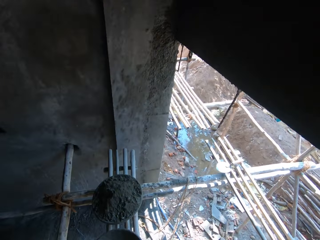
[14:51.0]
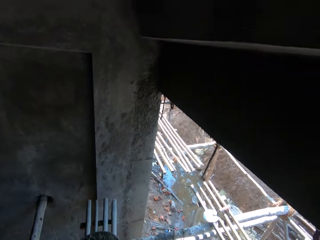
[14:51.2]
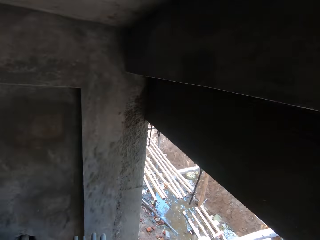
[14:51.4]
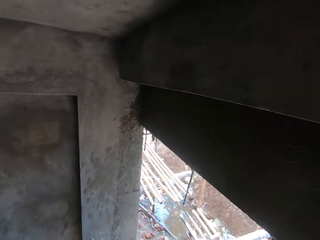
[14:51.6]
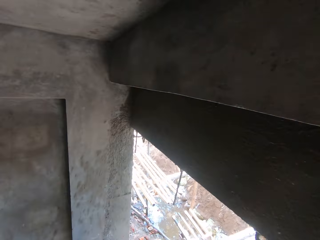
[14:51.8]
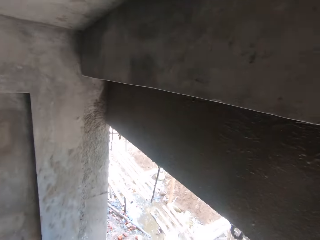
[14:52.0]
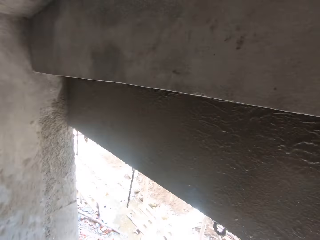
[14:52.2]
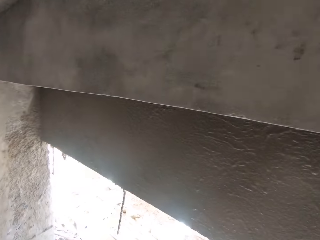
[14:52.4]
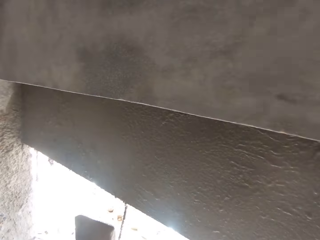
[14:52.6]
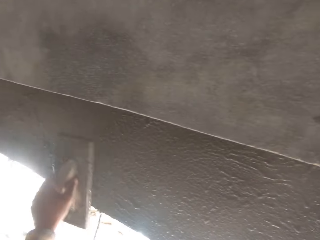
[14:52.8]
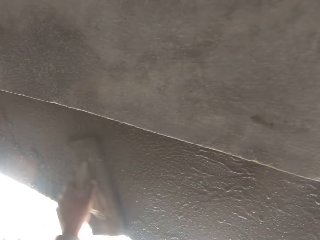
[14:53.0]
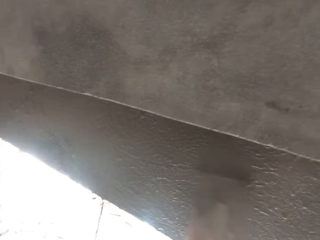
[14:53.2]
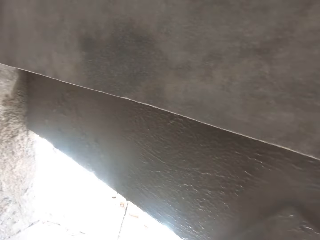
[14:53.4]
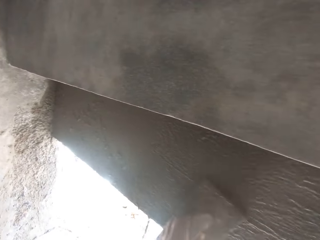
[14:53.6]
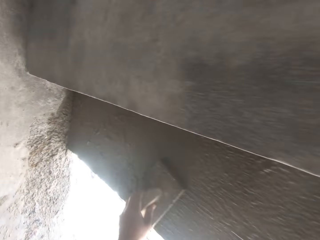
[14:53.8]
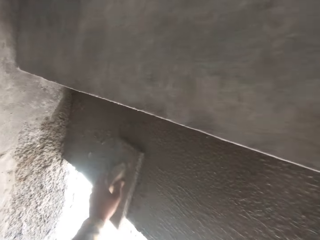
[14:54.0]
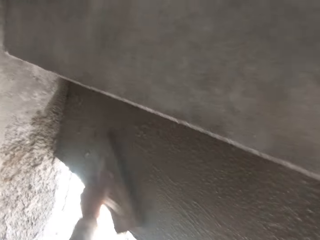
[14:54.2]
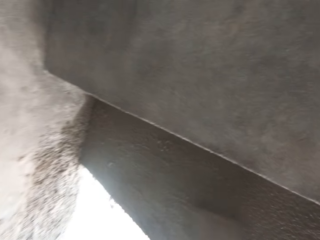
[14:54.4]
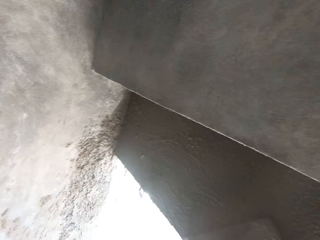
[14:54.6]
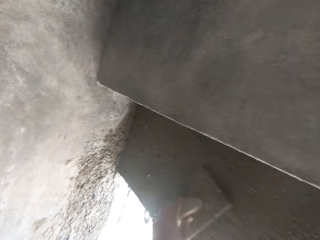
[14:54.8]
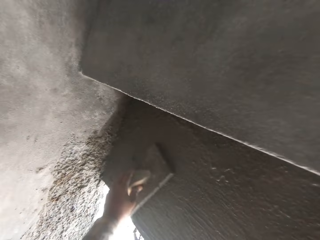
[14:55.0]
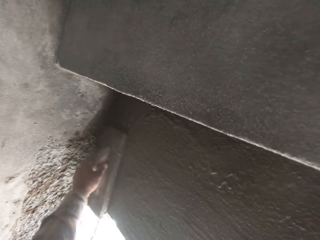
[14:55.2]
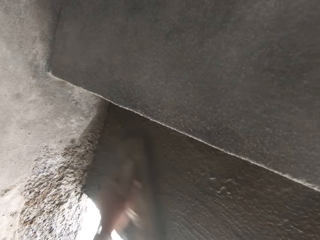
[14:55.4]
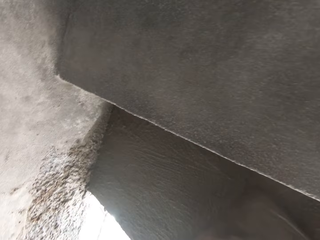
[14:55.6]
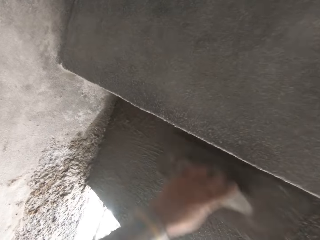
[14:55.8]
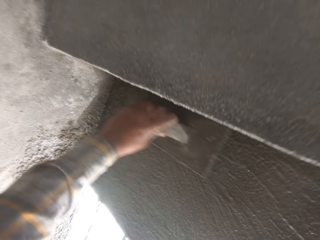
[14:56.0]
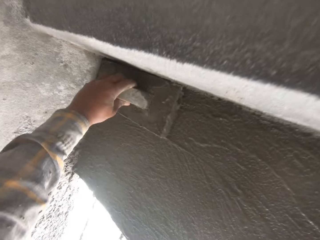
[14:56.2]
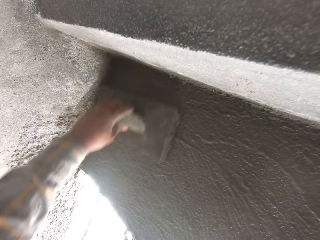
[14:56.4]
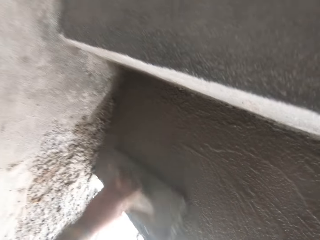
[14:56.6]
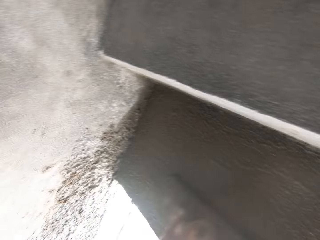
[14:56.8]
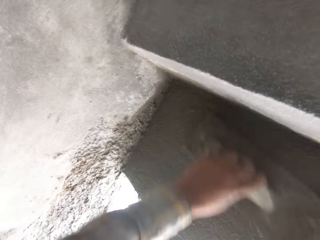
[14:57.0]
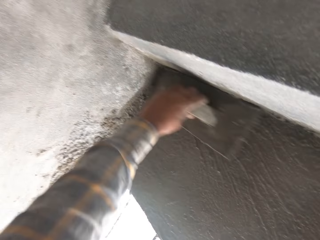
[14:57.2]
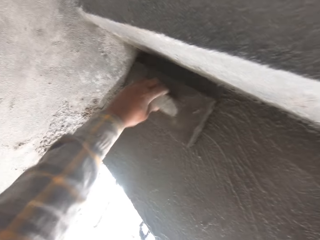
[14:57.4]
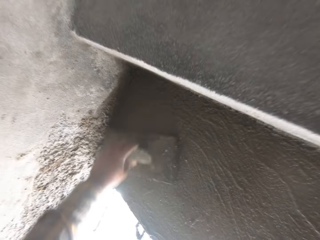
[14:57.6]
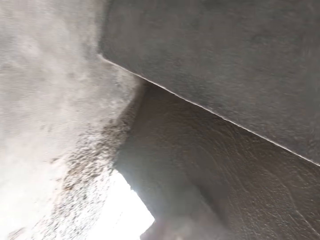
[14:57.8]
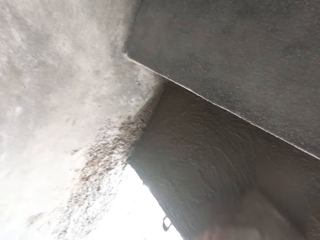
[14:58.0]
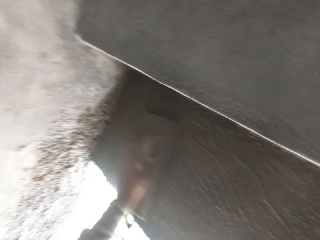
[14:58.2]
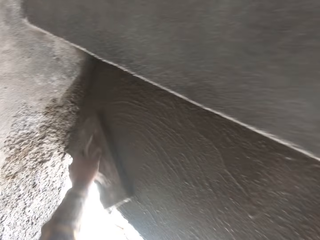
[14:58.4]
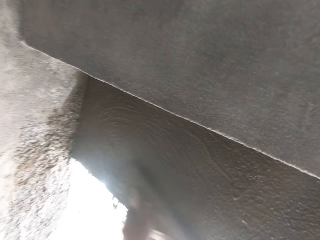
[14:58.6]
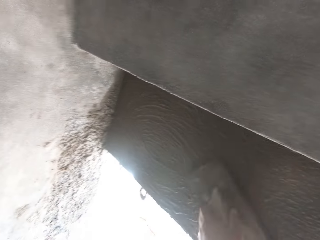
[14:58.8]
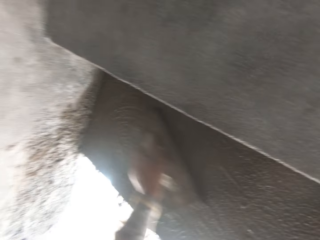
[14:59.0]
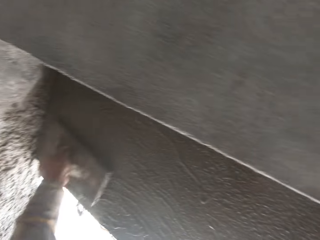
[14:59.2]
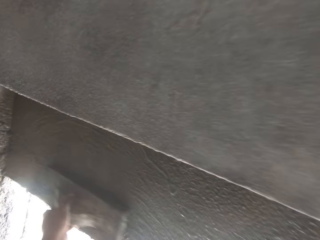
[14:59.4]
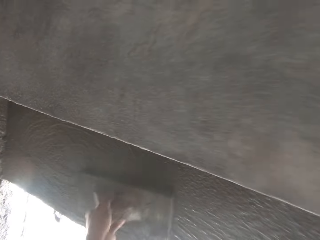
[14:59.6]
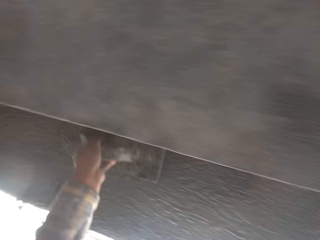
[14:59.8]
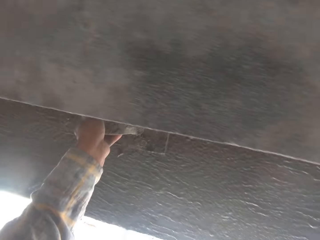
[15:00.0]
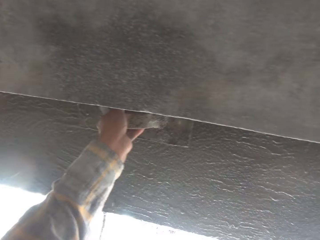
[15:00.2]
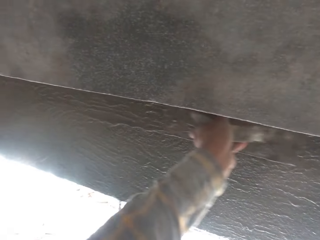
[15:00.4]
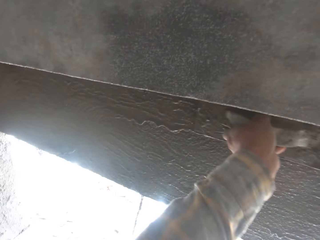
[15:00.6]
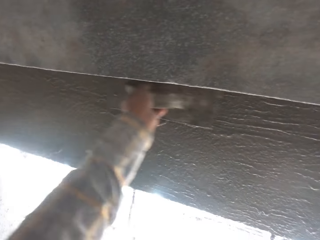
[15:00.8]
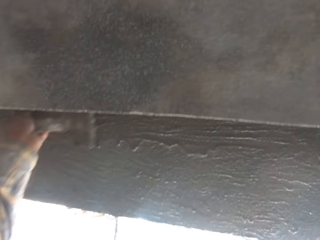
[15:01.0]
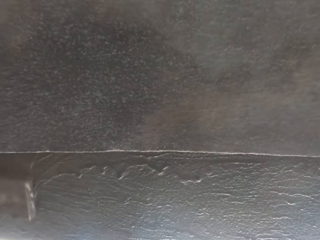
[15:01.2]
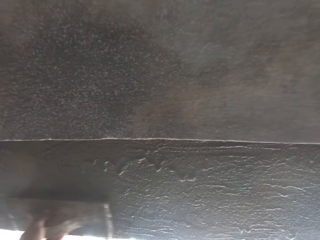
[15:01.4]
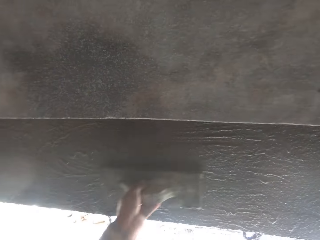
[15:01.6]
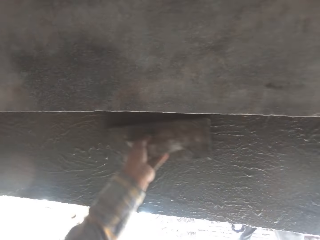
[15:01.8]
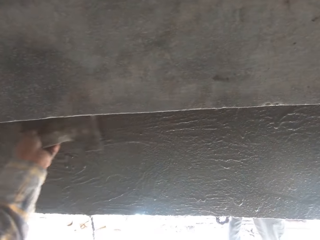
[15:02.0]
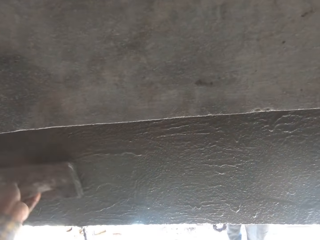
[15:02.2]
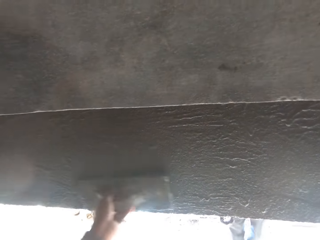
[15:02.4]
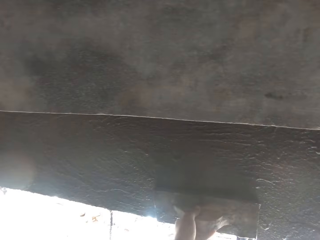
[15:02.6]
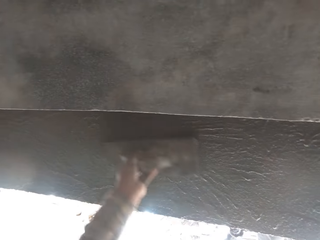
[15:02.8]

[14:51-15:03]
The camera wearer plasters a wall.

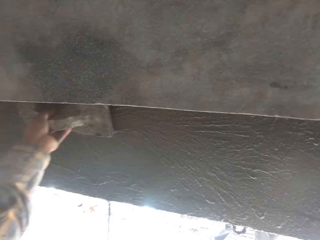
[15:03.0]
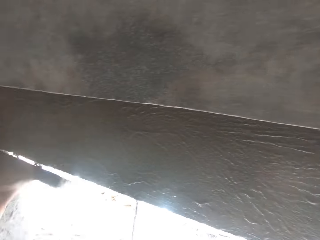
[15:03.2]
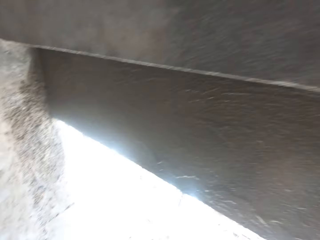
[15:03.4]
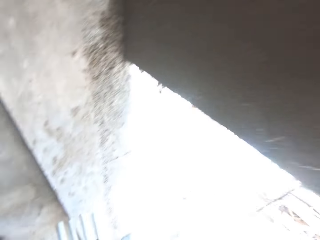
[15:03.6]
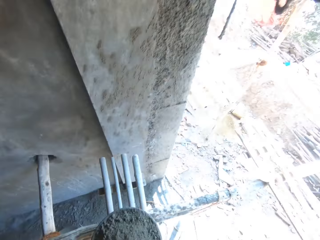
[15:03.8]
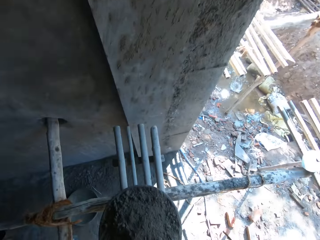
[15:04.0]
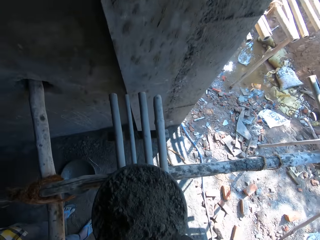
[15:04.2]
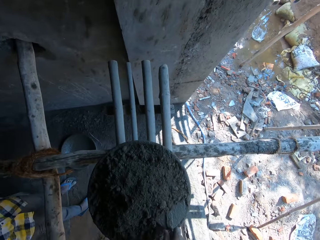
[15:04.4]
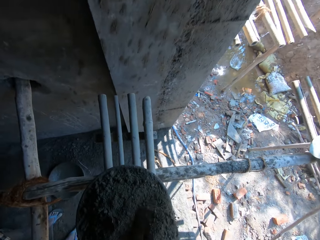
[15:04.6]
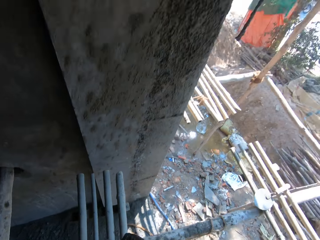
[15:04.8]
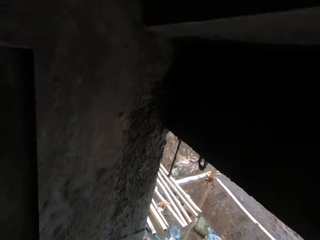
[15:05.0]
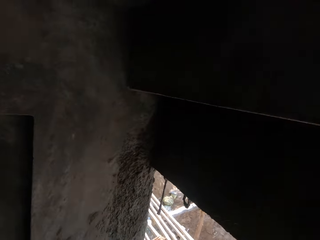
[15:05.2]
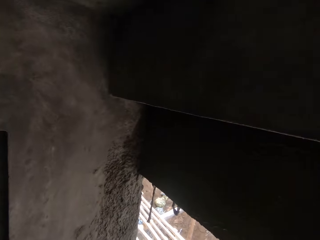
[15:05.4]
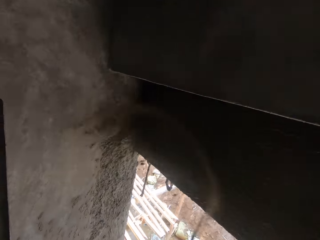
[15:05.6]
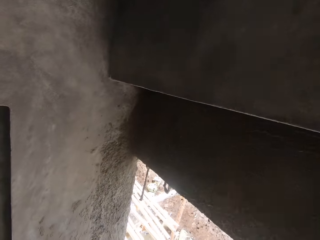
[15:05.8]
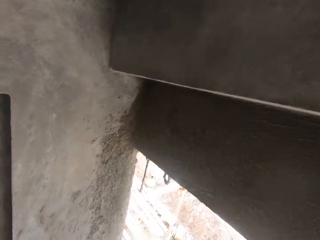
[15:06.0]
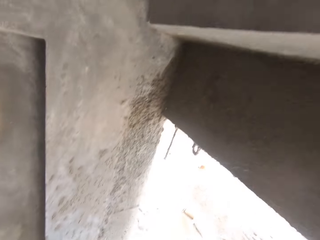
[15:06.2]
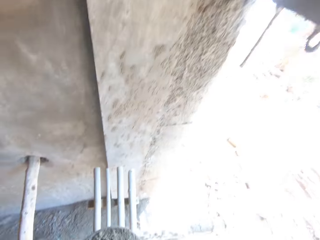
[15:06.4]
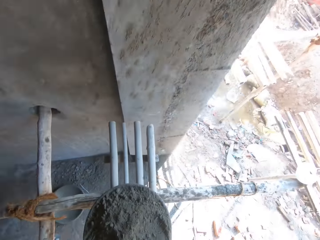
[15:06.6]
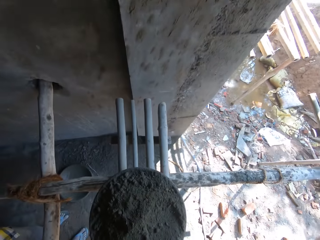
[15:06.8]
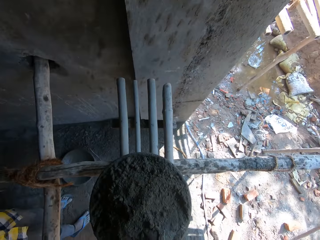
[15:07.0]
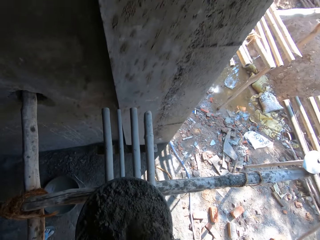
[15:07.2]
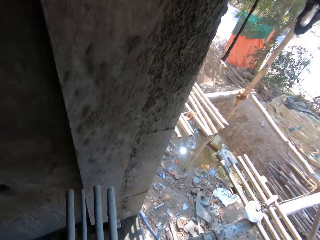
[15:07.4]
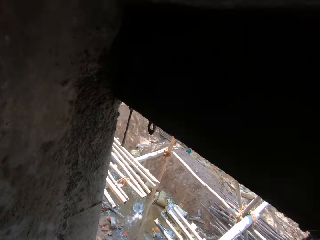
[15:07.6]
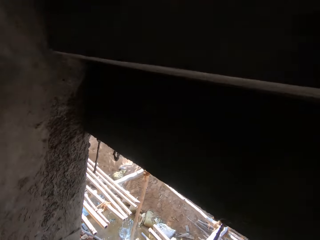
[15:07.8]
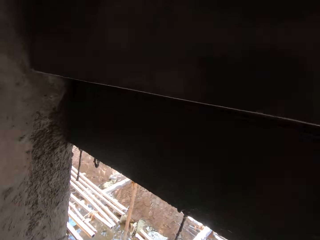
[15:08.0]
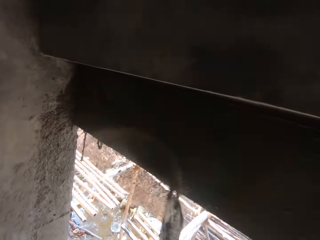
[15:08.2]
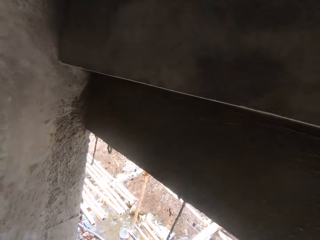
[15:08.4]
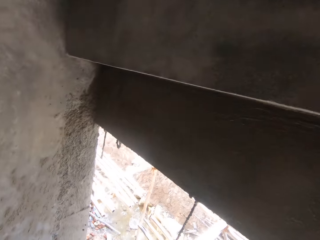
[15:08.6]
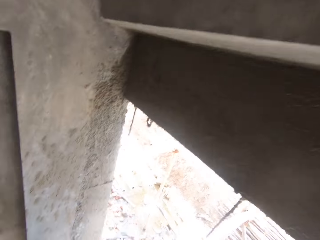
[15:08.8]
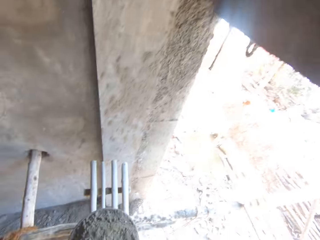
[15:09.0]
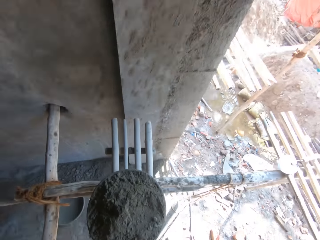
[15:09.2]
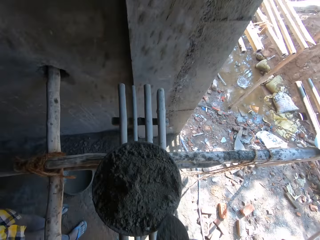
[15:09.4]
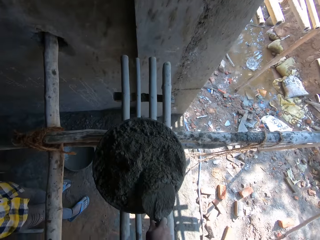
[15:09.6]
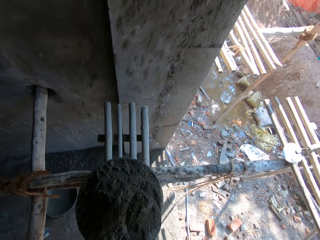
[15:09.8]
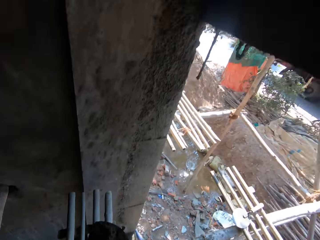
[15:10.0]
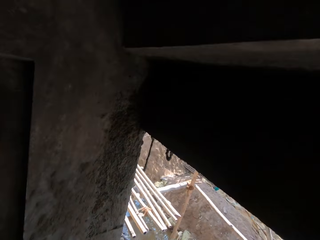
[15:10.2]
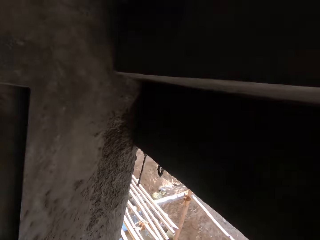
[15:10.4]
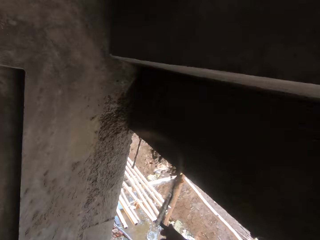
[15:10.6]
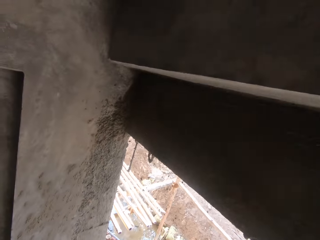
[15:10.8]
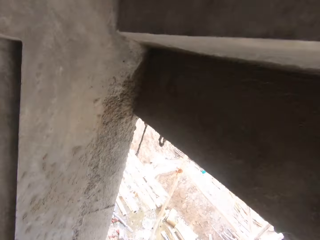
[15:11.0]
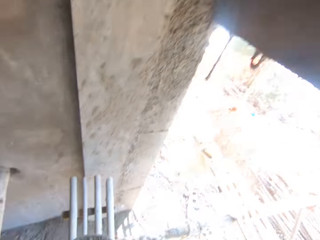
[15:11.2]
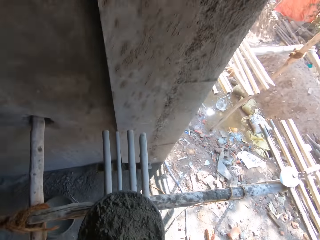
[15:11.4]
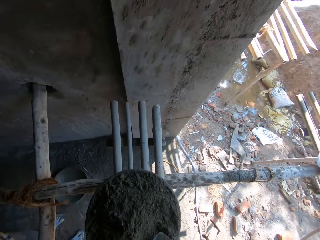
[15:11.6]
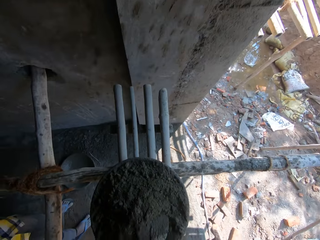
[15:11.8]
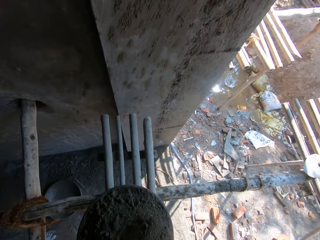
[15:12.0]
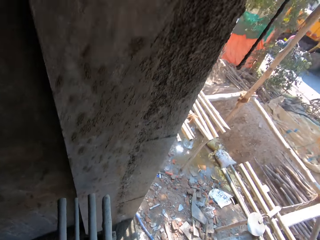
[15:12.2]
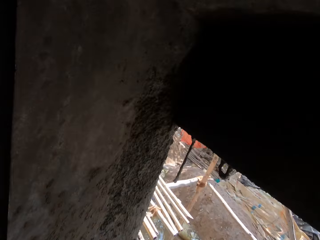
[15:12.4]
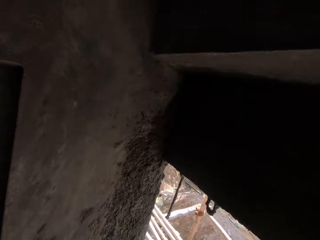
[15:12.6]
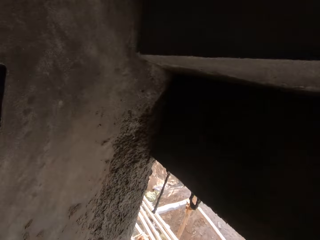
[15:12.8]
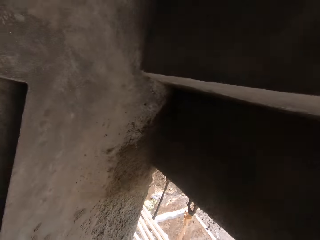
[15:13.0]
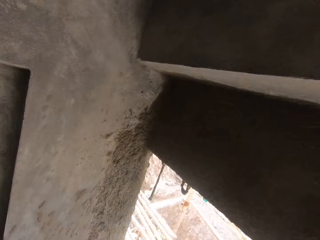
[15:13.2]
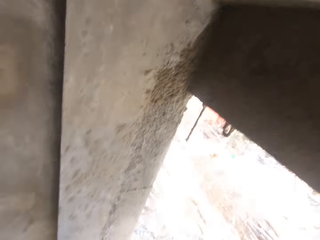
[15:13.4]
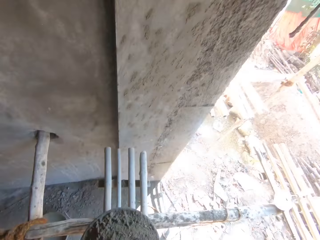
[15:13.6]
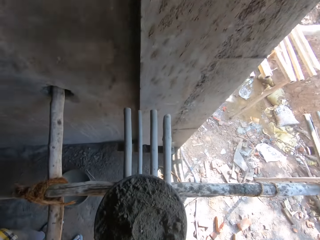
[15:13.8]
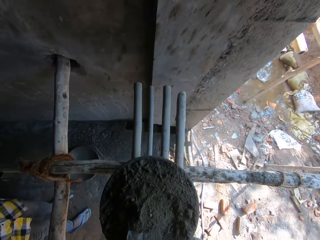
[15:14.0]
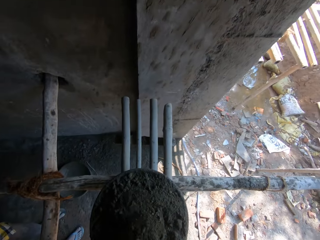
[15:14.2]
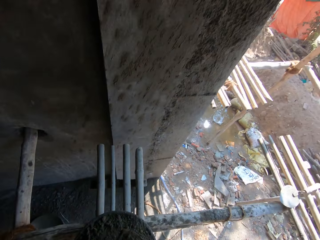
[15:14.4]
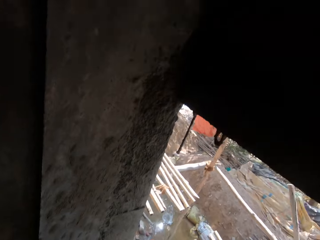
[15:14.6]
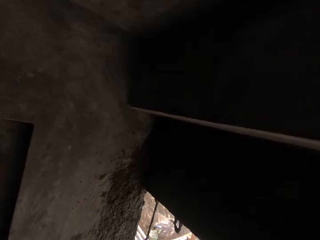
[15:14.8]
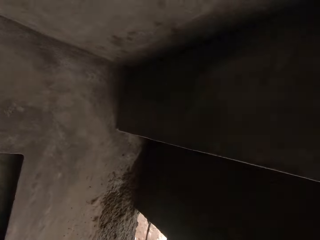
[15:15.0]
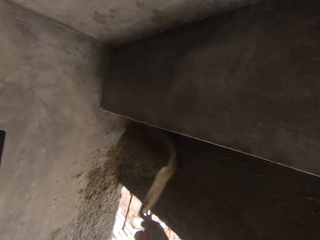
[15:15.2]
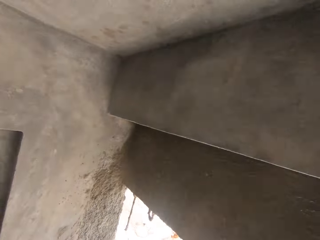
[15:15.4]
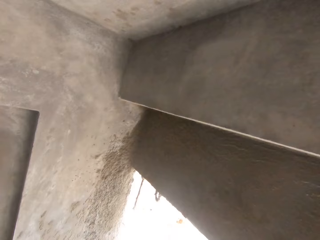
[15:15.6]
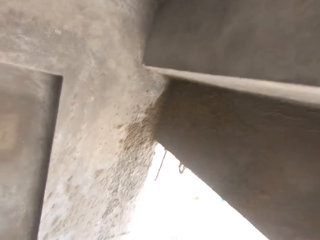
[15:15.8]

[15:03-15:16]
The camera wearer puts mortar on the bricks. They scoop mortar. They put mortar on the bricks. They scoop mortar. They put mortar on the bricks. They scoop mortar. They put mortar on the bricks. They scoop mortar. They put mortar on the bricks.
